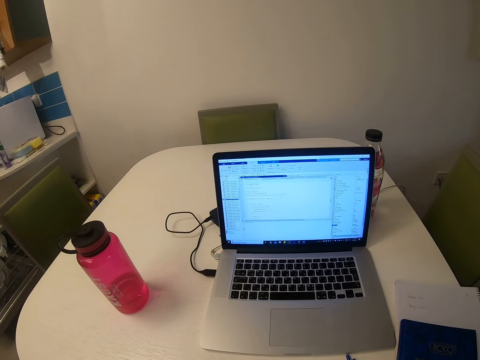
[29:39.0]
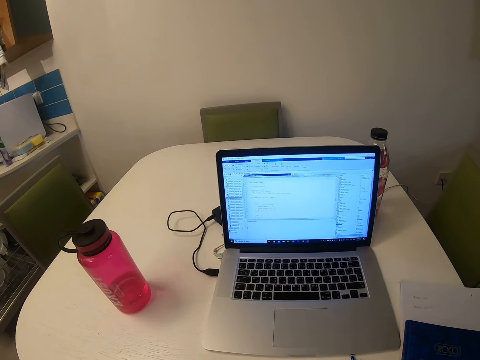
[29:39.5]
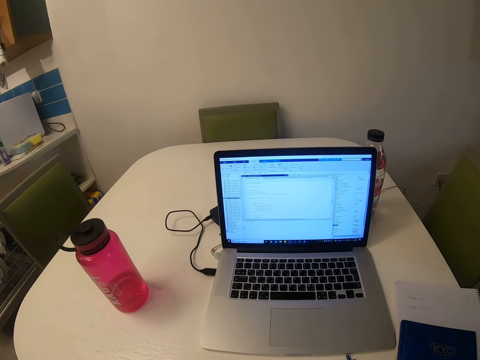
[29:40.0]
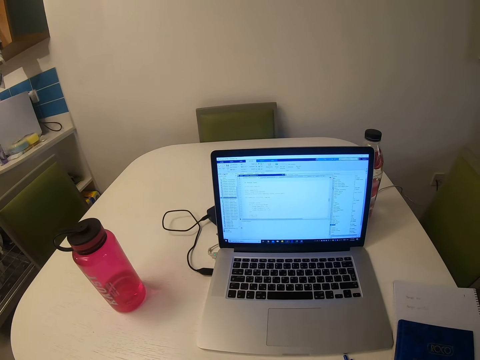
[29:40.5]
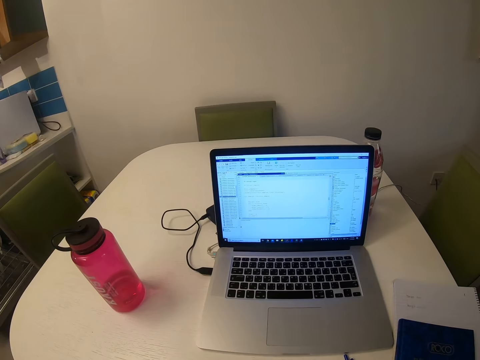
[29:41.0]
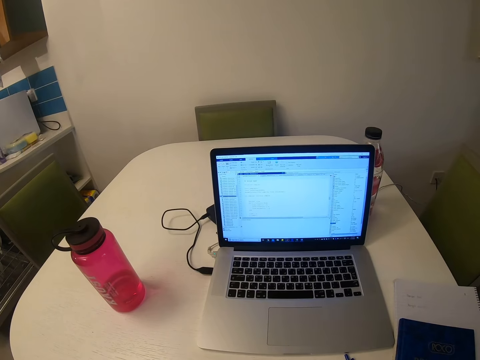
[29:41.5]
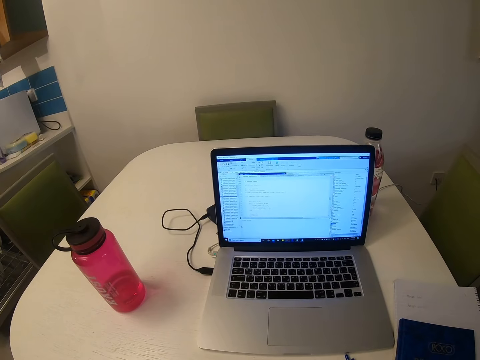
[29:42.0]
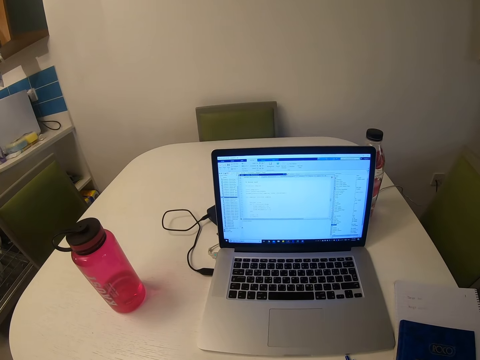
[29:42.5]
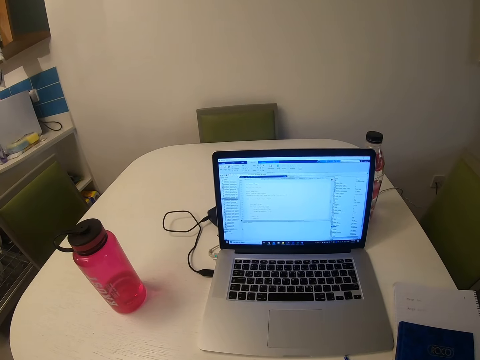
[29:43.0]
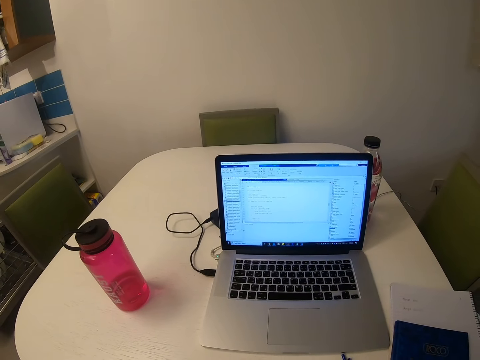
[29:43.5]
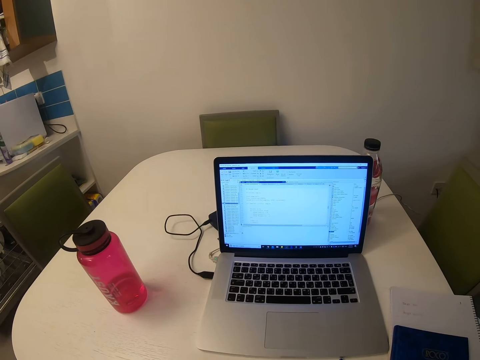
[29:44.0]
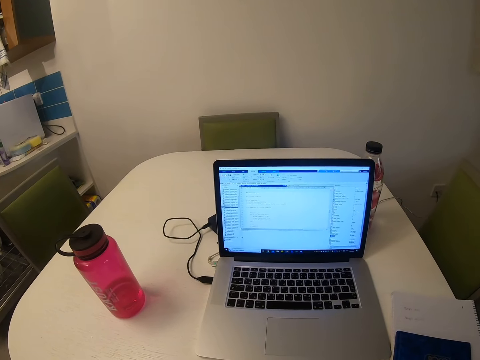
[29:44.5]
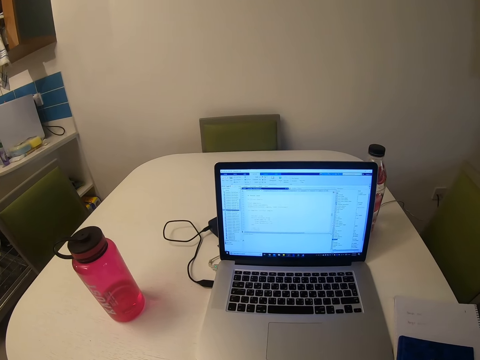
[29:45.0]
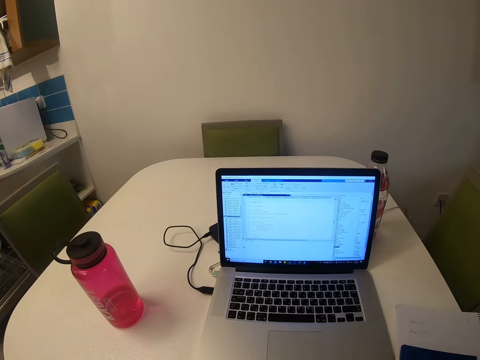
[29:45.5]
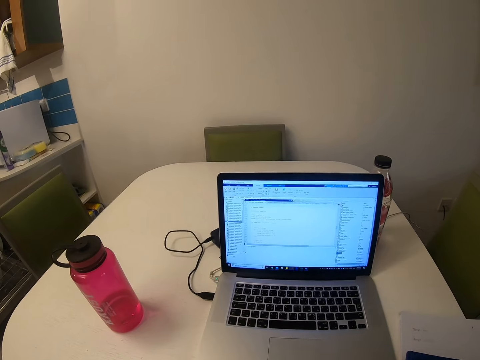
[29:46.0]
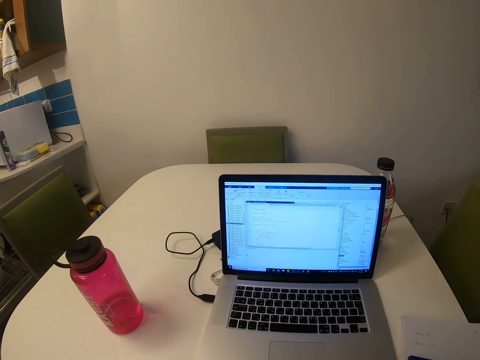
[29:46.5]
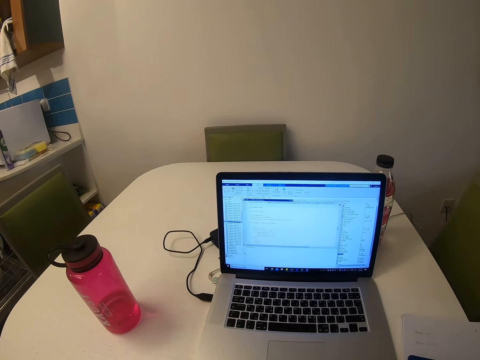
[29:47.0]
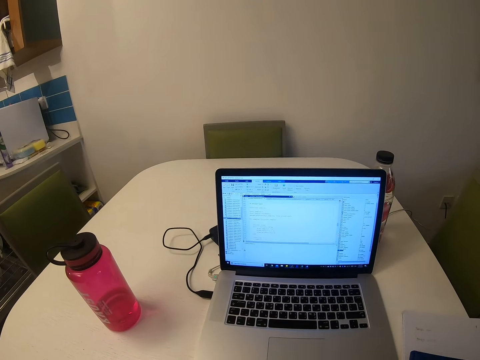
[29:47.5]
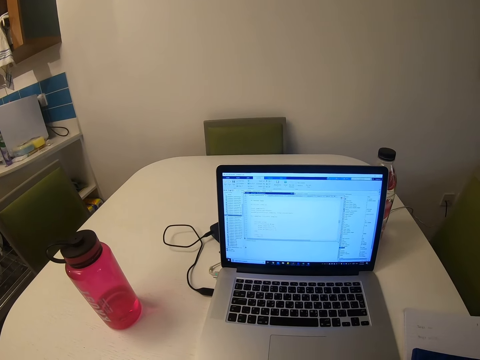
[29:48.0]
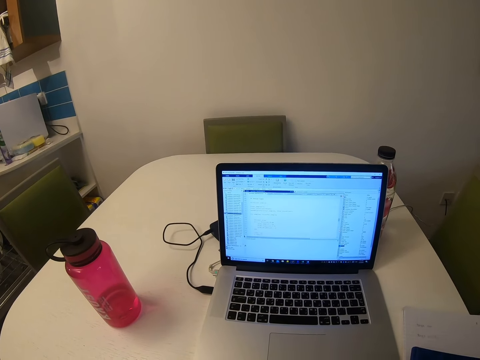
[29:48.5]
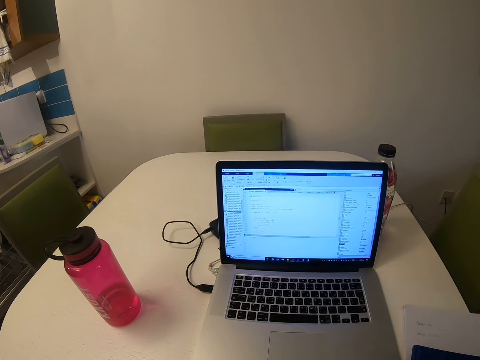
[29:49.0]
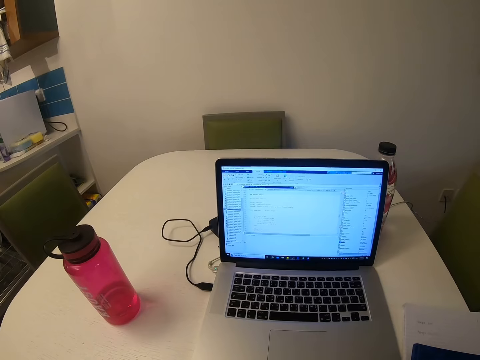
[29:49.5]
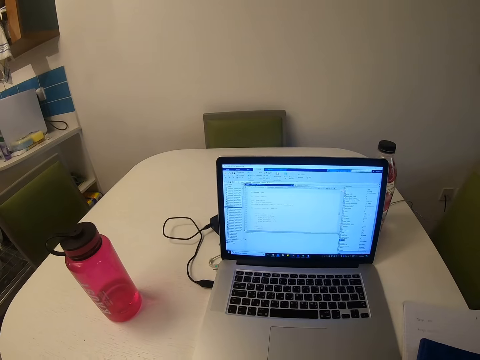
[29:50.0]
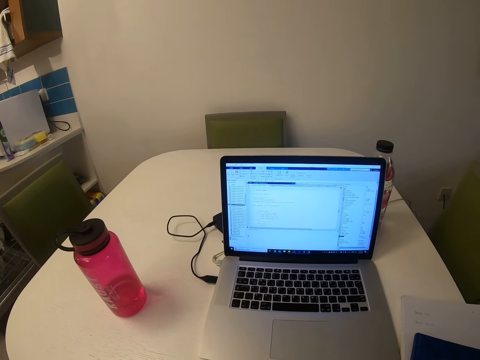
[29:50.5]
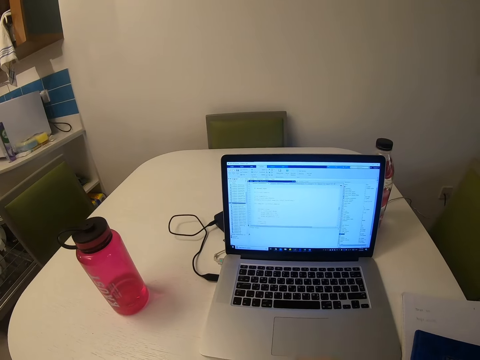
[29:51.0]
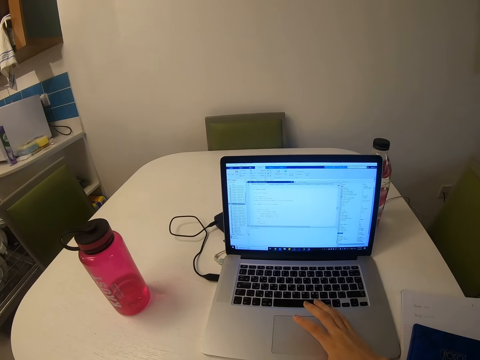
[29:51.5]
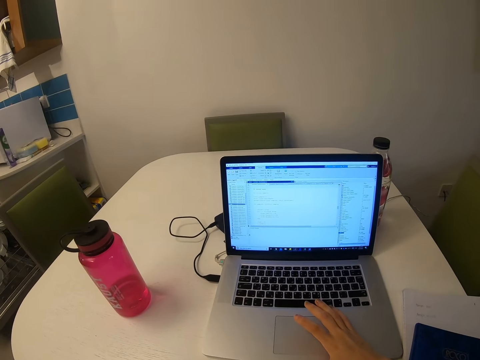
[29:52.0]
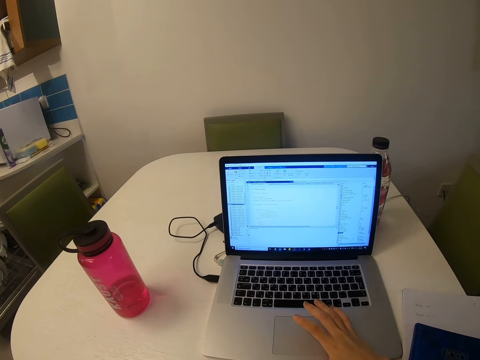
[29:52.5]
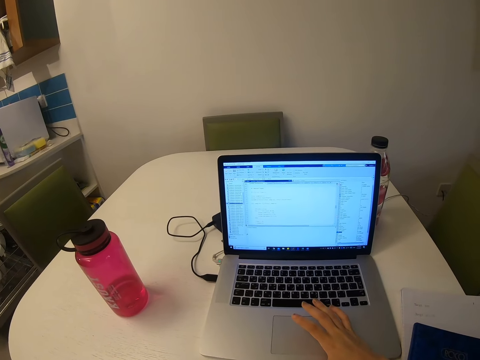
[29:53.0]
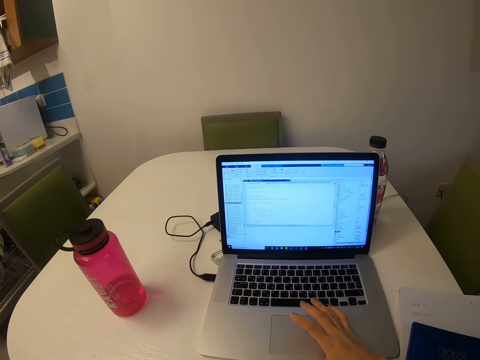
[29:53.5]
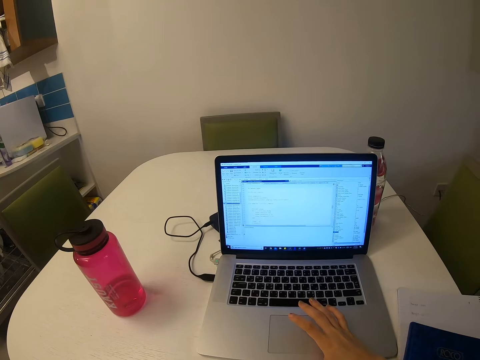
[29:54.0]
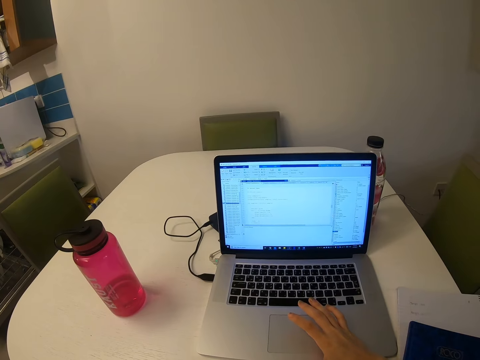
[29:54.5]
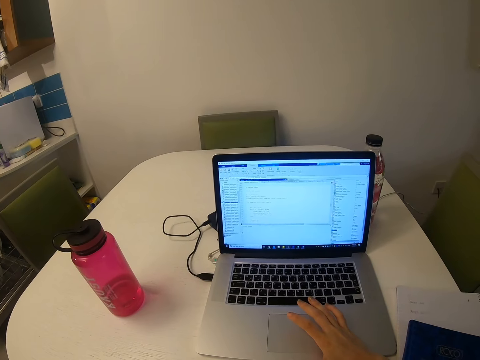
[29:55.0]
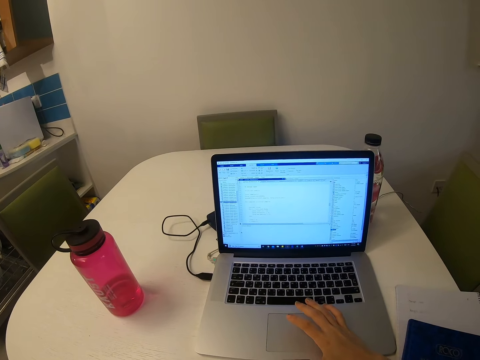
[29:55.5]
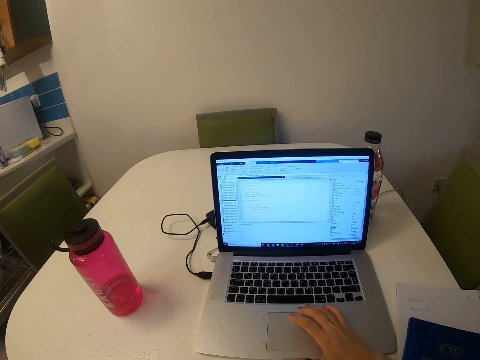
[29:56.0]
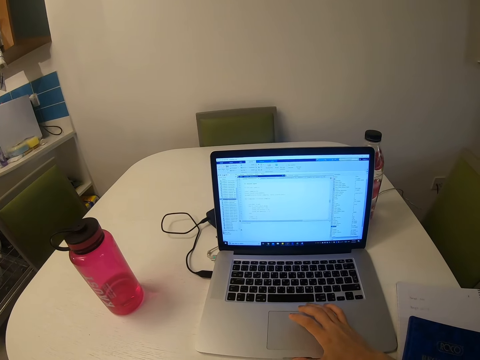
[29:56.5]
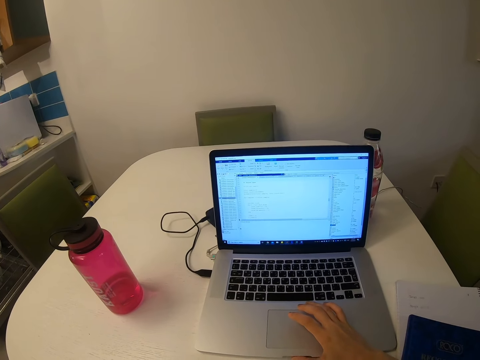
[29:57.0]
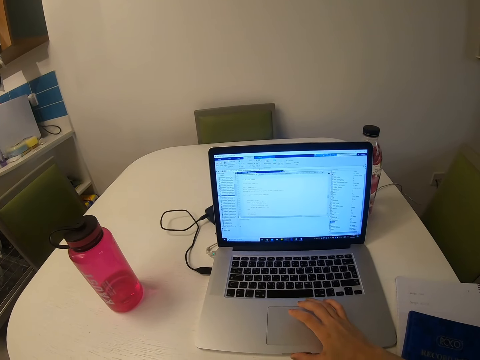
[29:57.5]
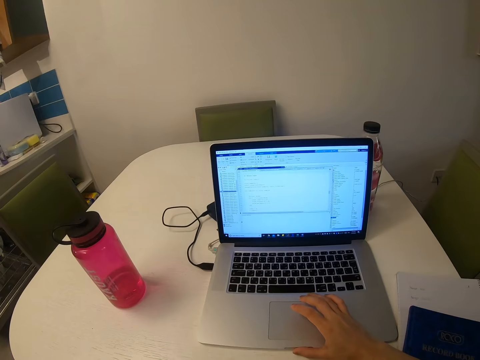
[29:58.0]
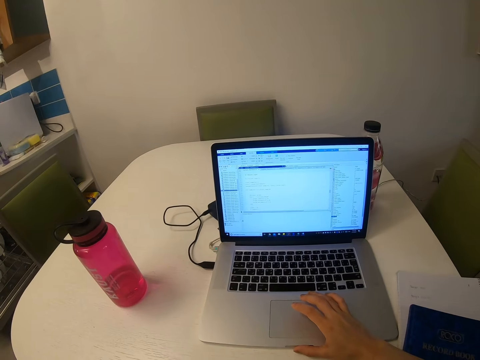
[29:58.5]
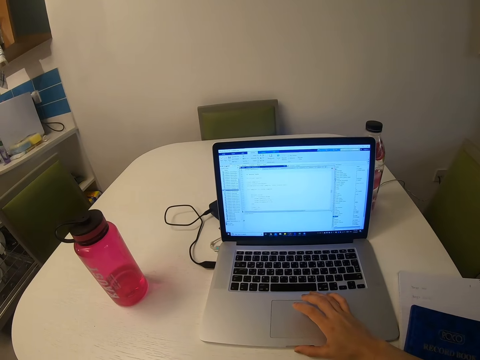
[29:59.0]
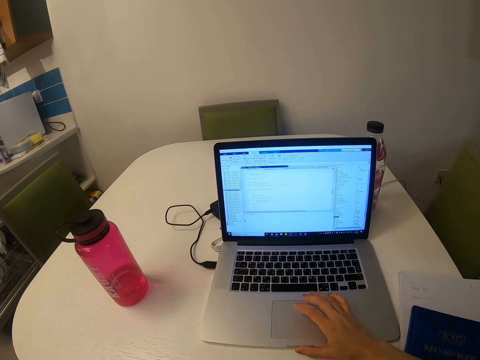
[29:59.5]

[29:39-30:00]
The camera wearer operates the laptop. They scroll on the scrollbar.

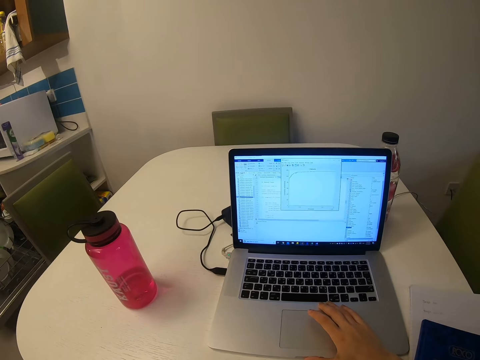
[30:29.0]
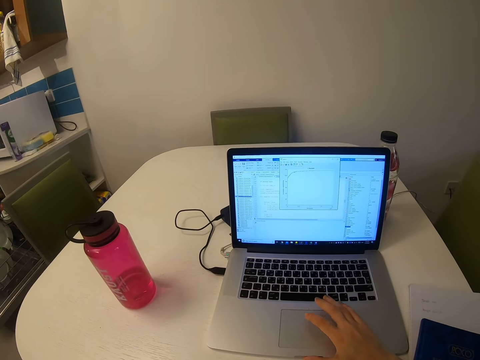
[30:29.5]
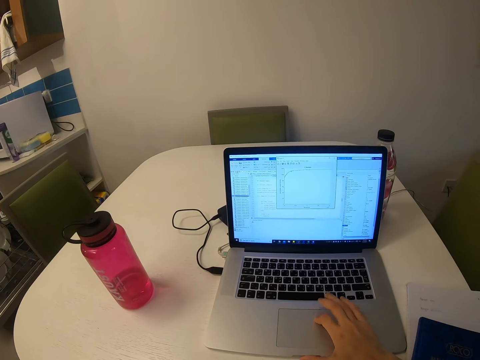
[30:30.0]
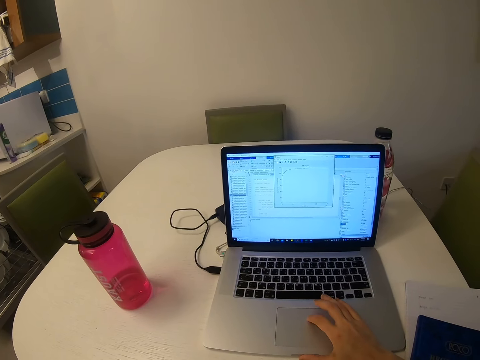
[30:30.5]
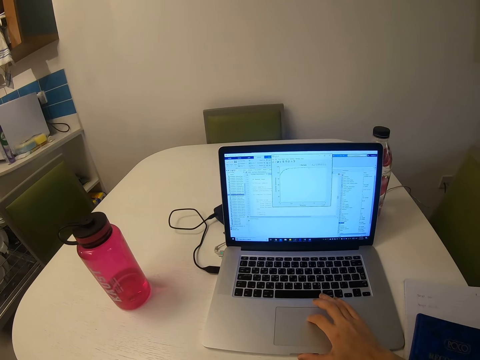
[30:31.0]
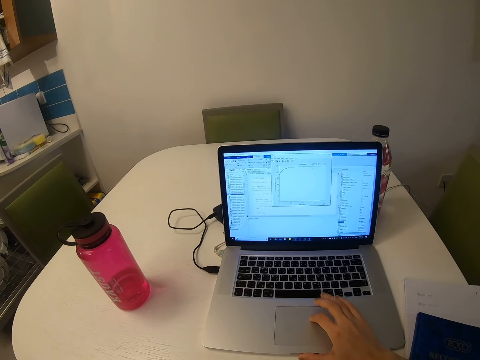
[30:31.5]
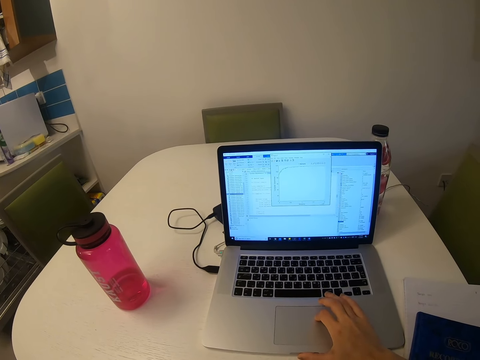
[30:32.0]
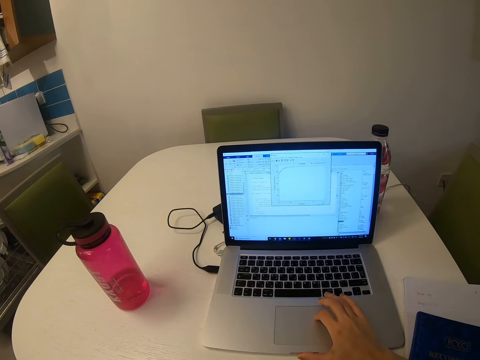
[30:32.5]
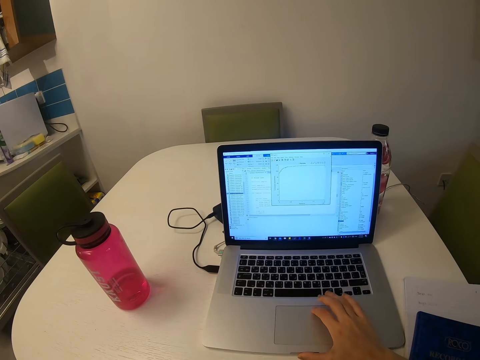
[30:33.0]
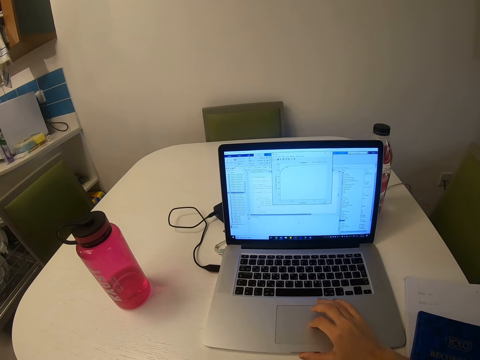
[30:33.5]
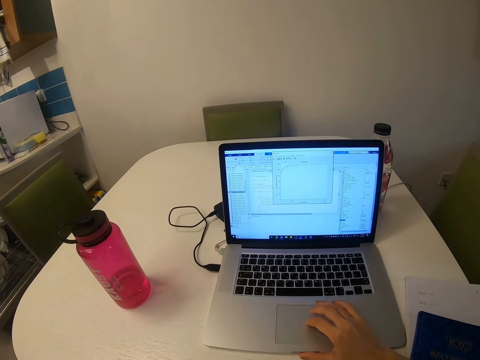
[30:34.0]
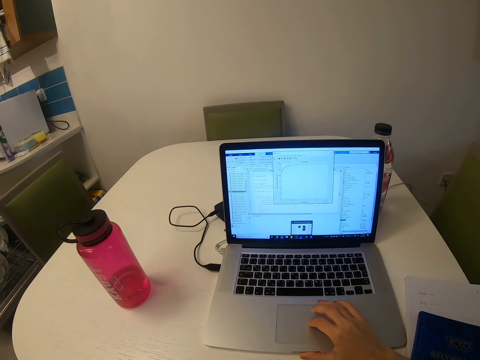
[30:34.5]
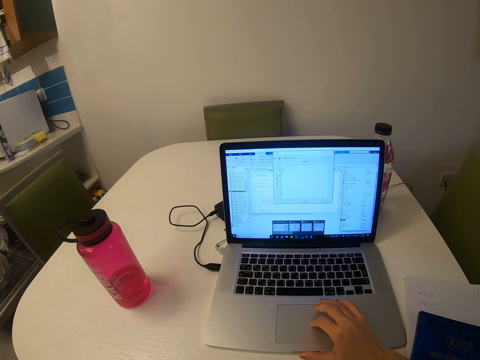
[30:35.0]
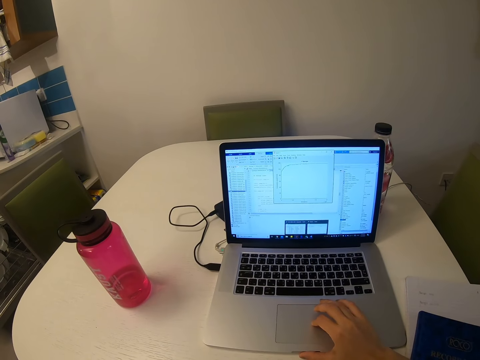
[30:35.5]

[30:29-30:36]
The camera wearer operates the laptop.
